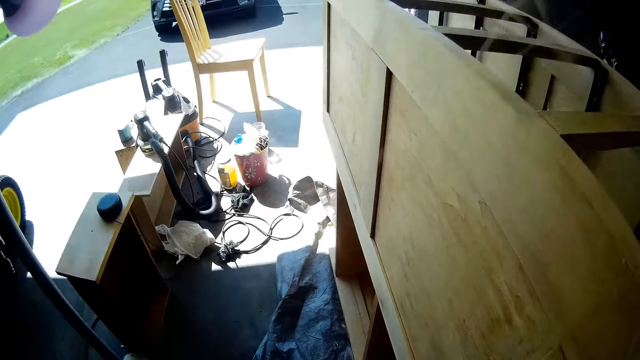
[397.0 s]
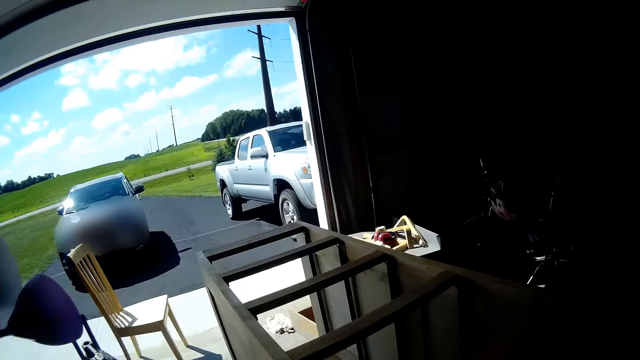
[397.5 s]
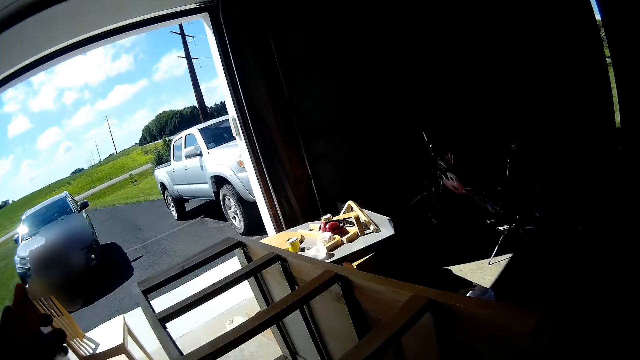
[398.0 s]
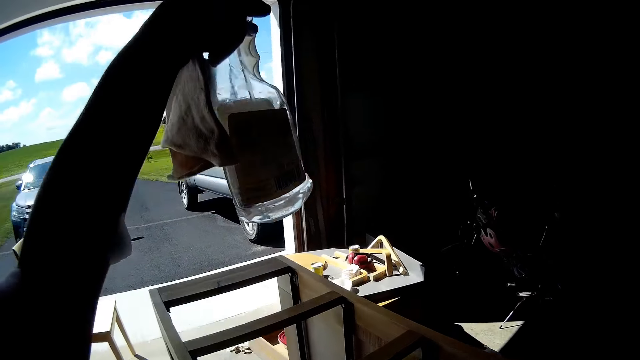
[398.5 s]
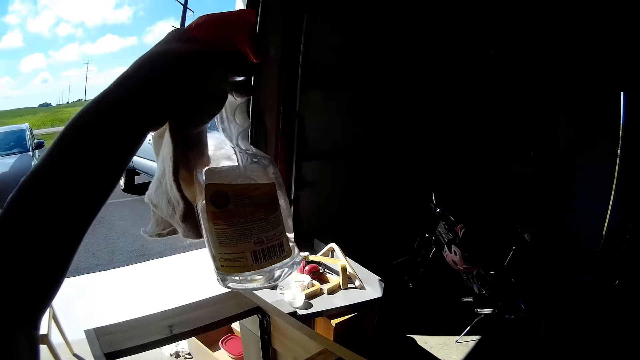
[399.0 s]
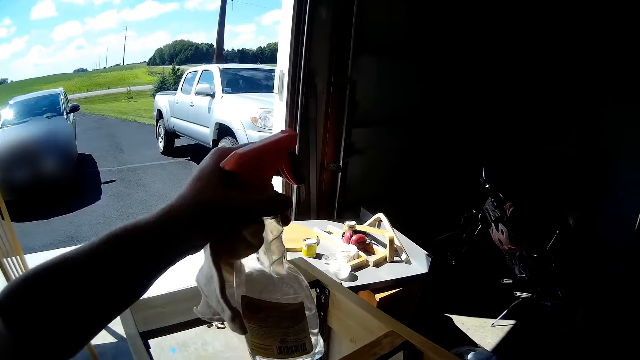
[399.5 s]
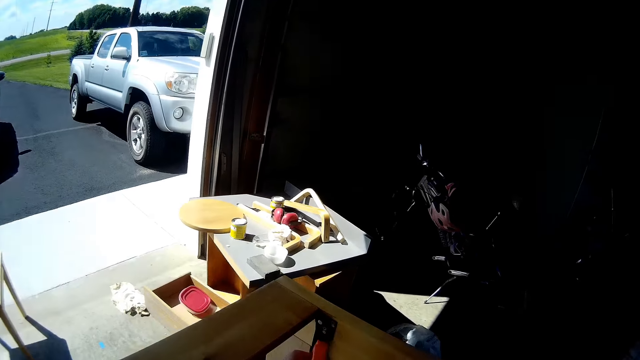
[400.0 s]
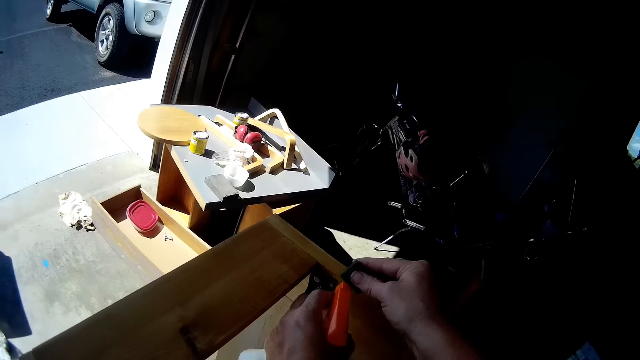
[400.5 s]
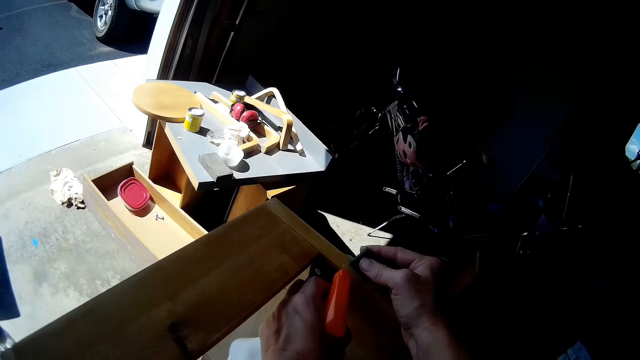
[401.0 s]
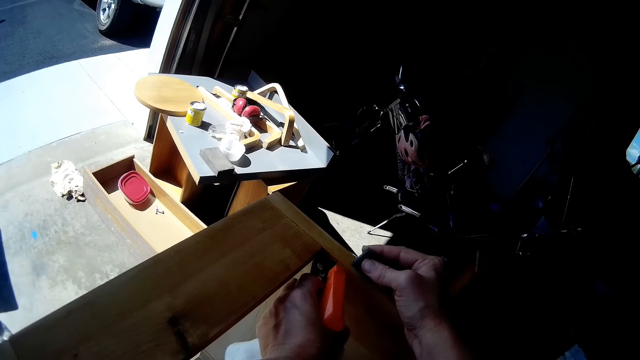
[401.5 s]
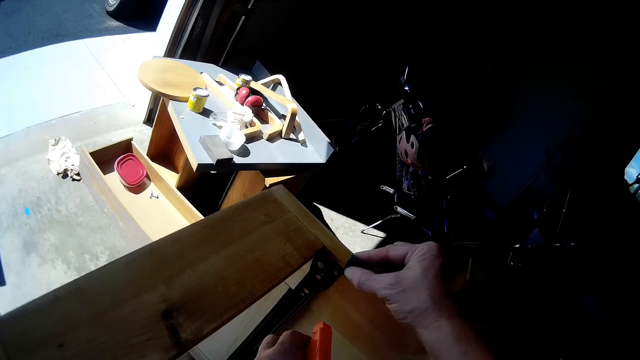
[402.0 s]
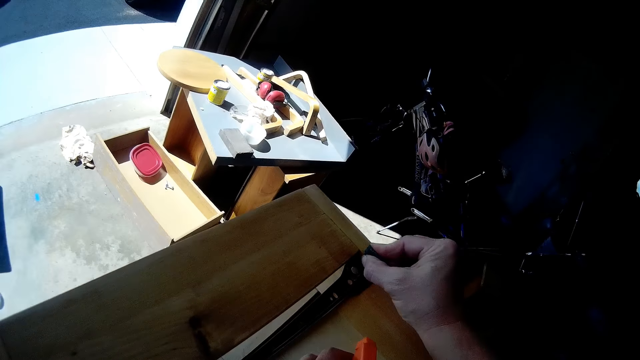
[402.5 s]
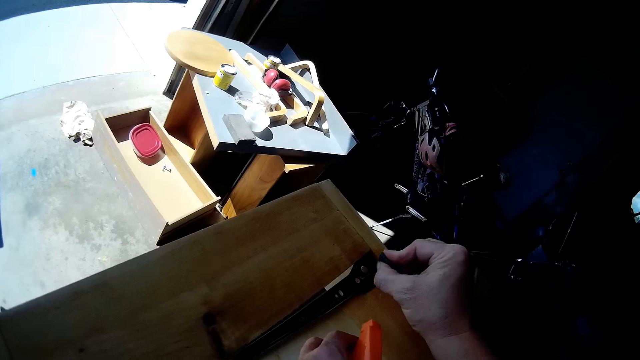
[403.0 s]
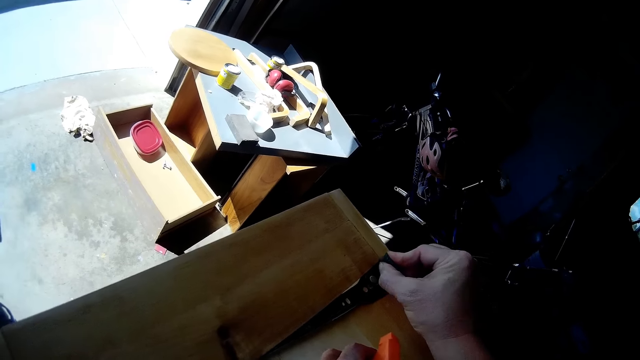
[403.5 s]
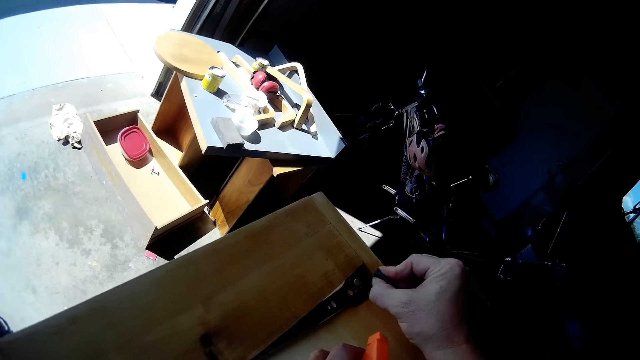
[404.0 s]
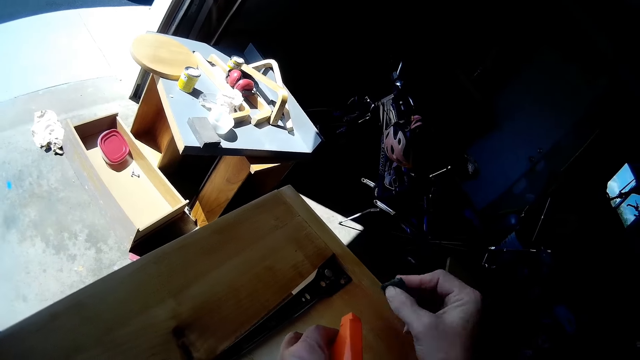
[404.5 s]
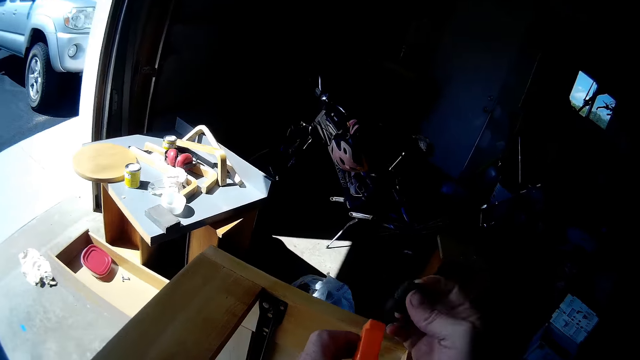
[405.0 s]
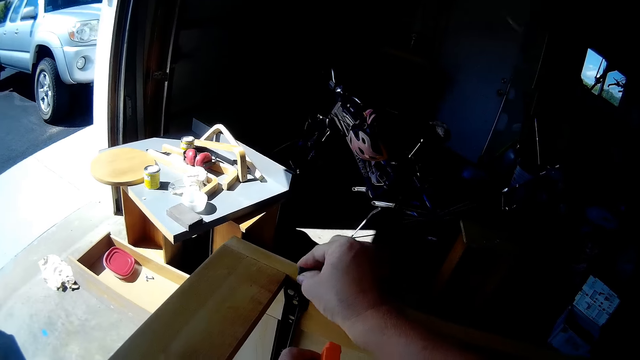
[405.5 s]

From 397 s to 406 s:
The camera wearer looks around. They hold a spray bottle and a wiping cloth. They spray water on furniture with the spray bottle. They scrub the furniture with sandpaper.

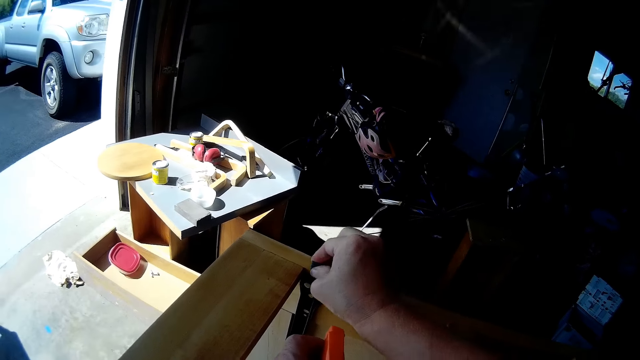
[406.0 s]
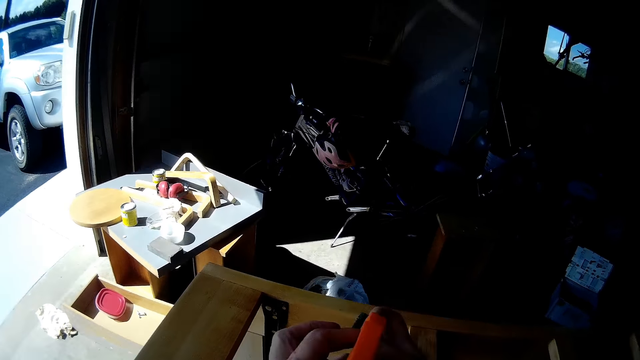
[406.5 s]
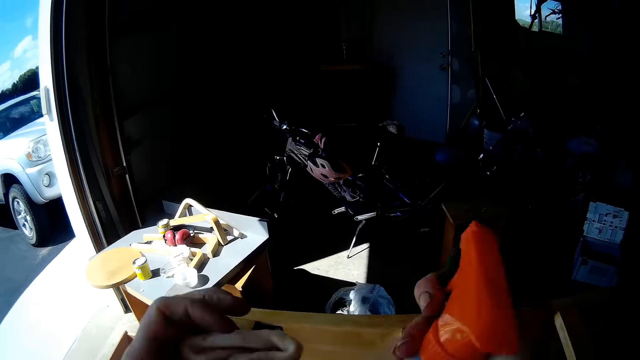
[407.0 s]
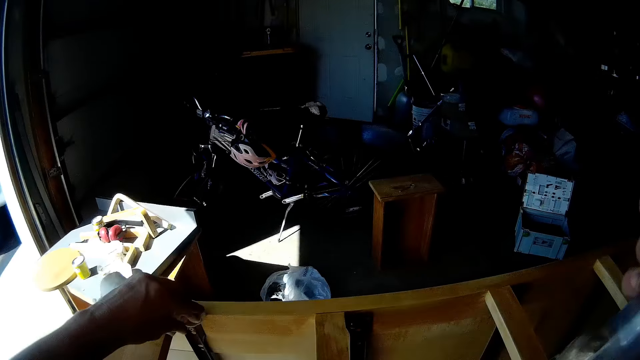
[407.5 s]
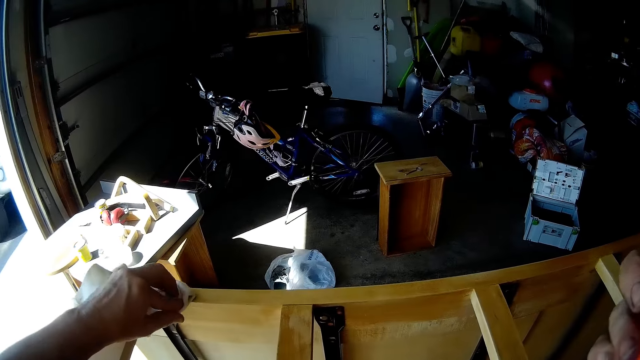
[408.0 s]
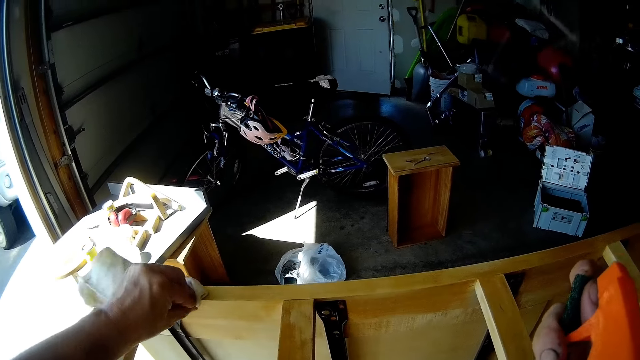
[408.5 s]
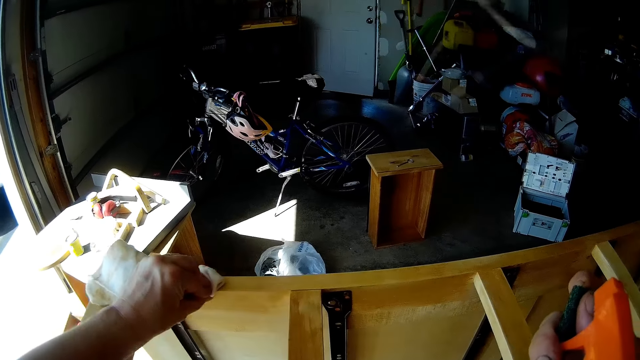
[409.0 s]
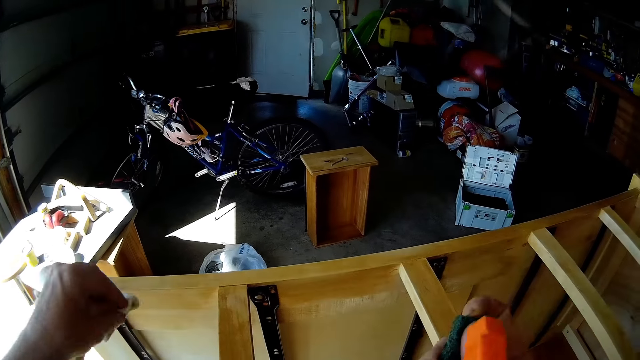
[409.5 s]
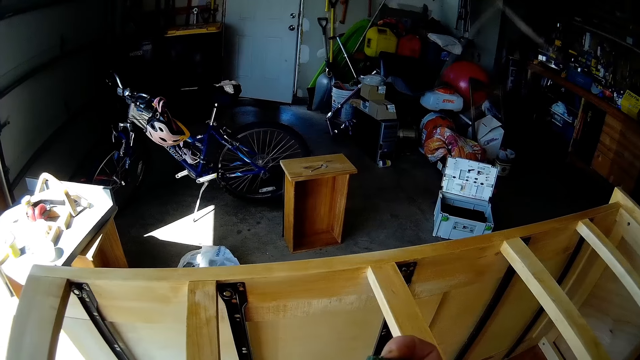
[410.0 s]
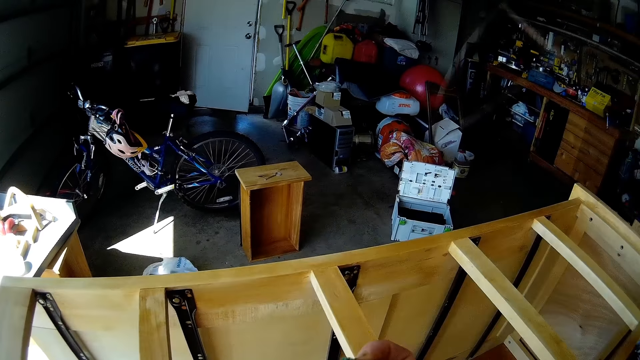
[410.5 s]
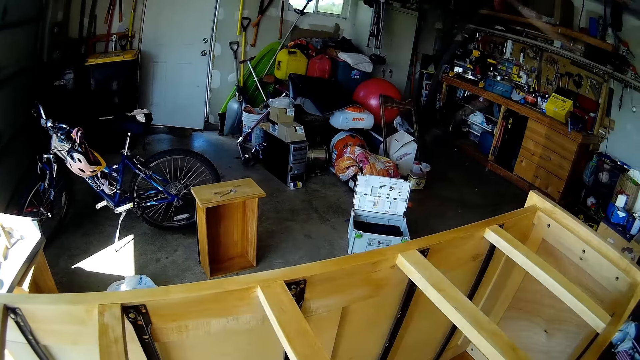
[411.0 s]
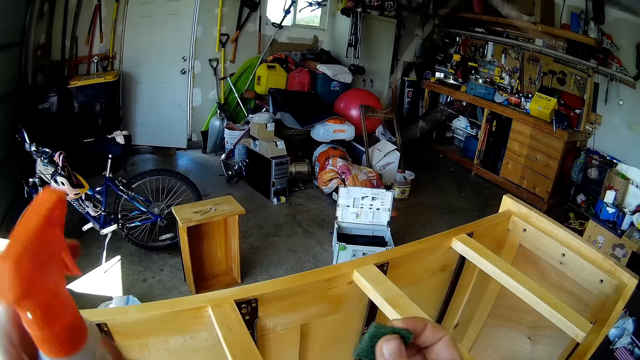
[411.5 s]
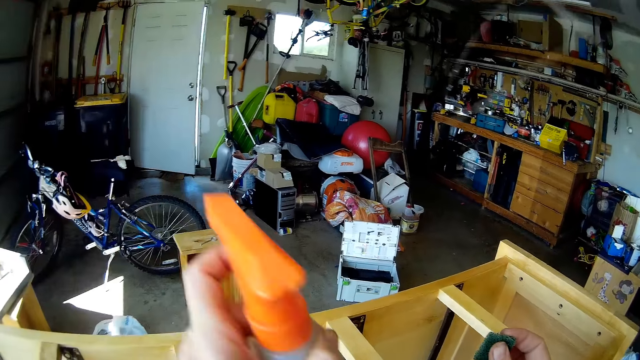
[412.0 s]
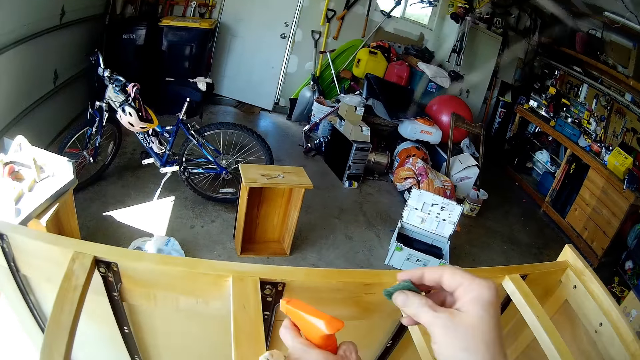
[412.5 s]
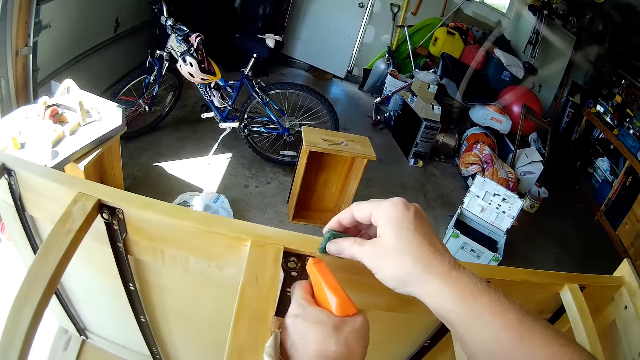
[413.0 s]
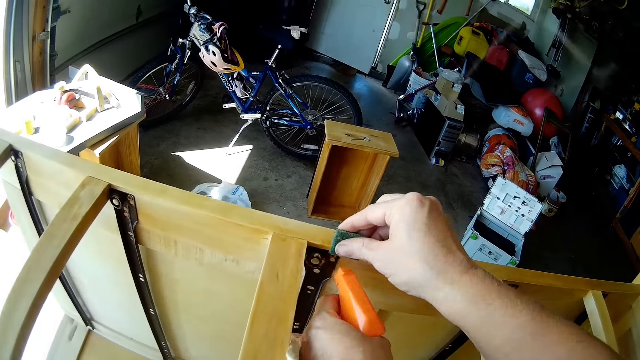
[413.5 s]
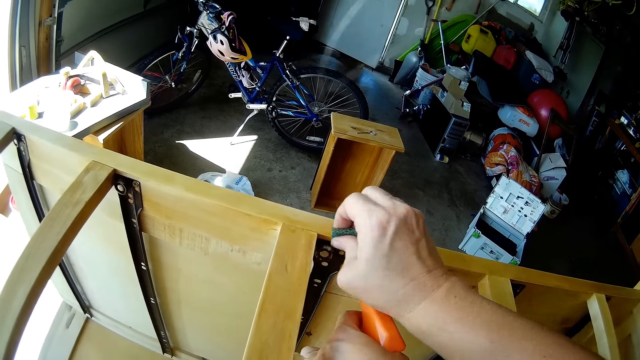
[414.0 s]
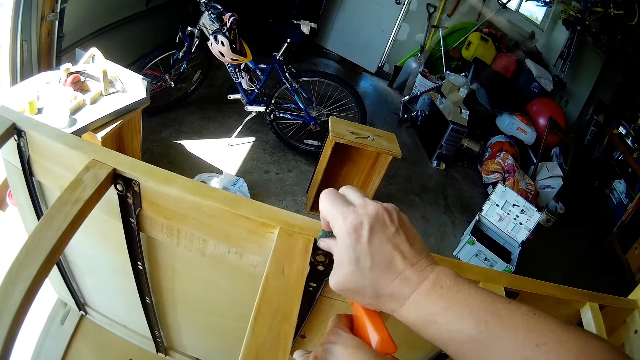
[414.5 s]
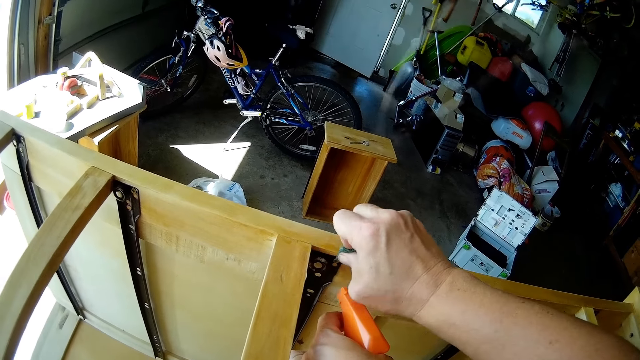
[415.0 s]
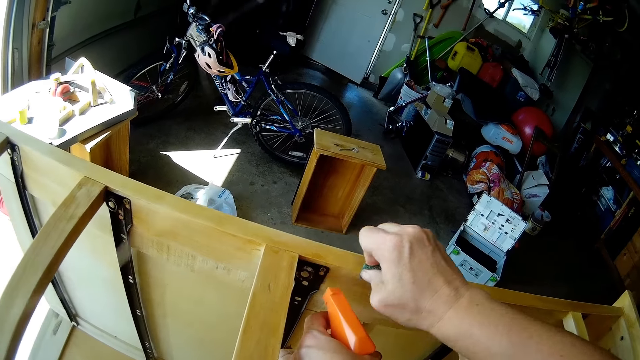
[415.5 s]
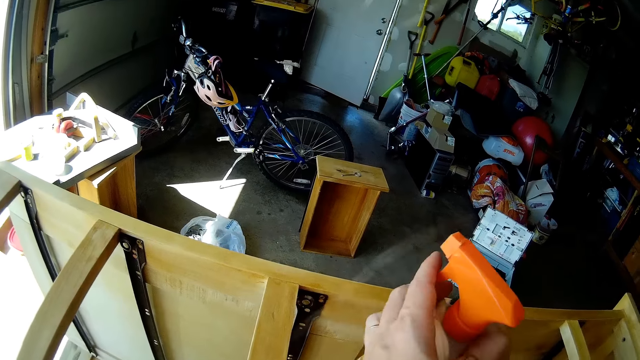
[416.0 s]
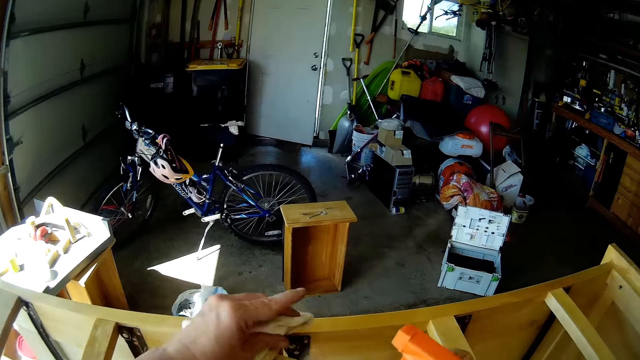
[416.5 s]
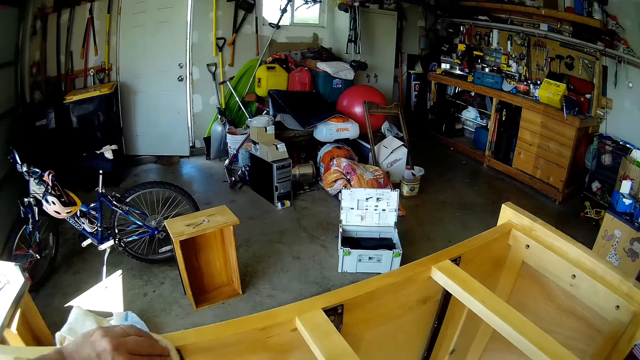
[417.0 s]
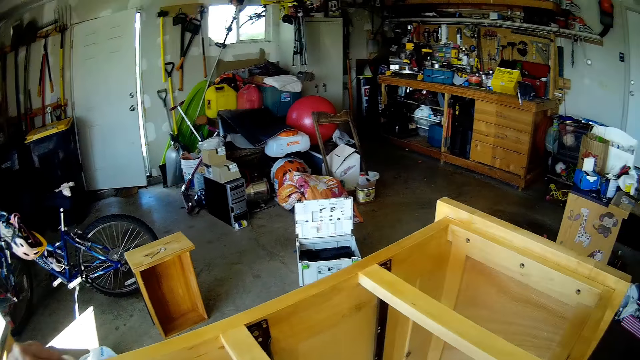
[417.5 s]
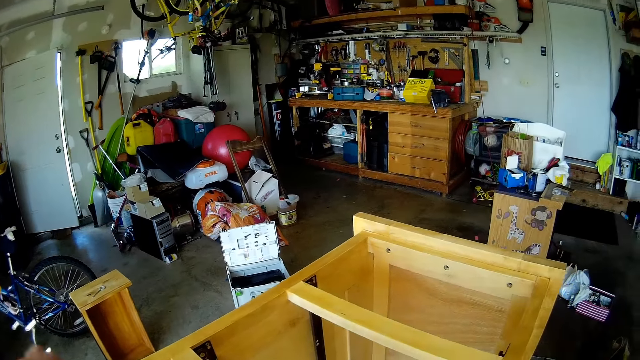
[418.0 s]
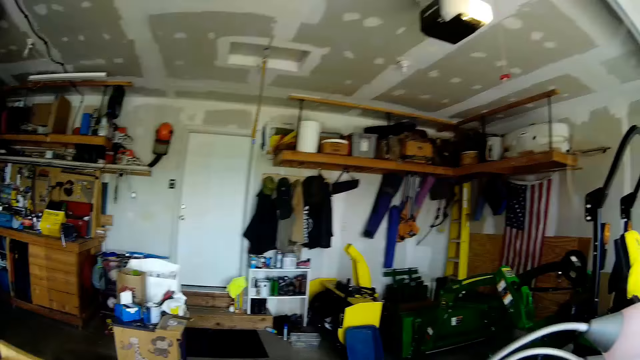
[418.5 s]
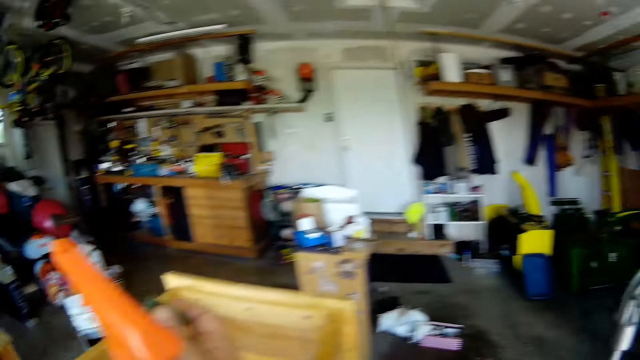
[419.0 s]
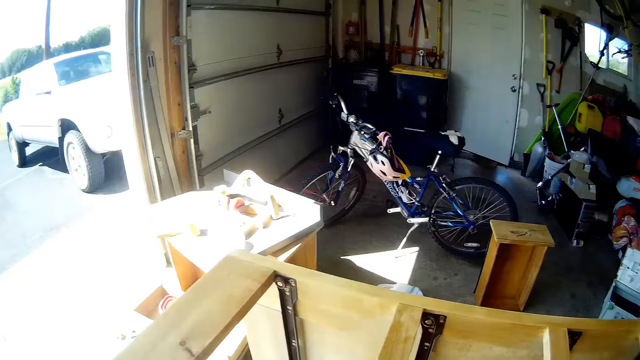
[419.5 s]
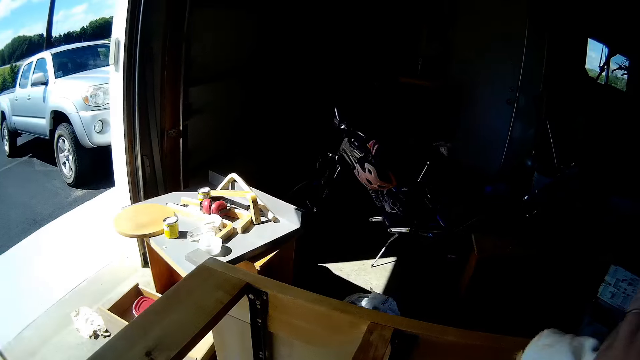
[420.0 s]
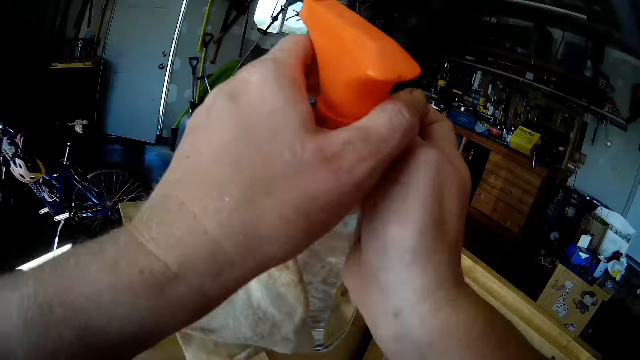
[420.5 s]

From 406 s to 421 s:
The camera wearer switches a spray bottle to the other hand. They wipe furniture with a wiping cloth. They look around. They spray water on the furniture with the spray bottle. They spray water on the furniture again. They clean the furniture with a sponge. They switch the spray bottle to the other hand, wipe the furniture with the wiping cloth, talk, and look around the workshop.
